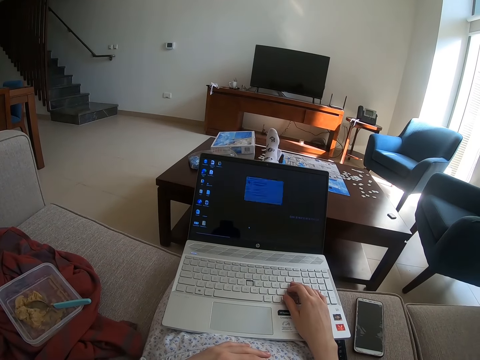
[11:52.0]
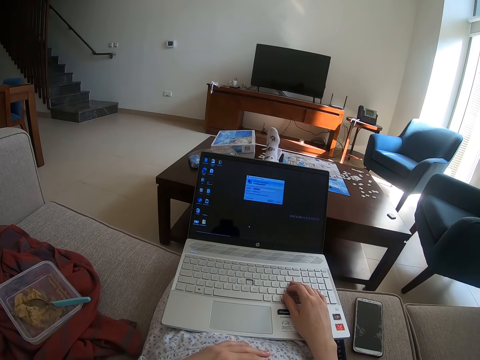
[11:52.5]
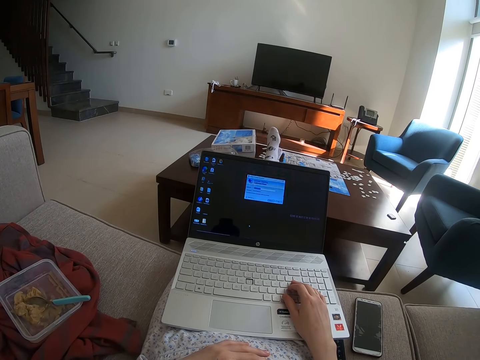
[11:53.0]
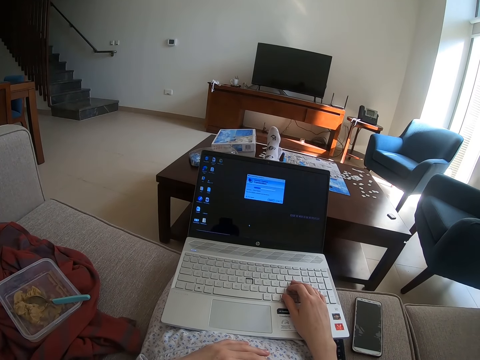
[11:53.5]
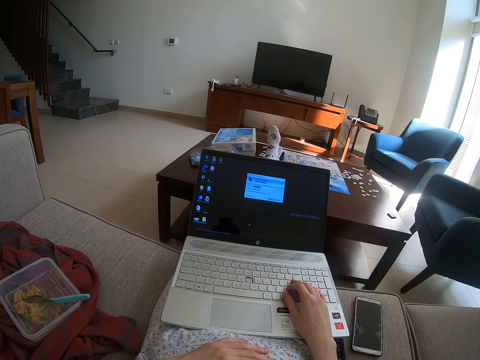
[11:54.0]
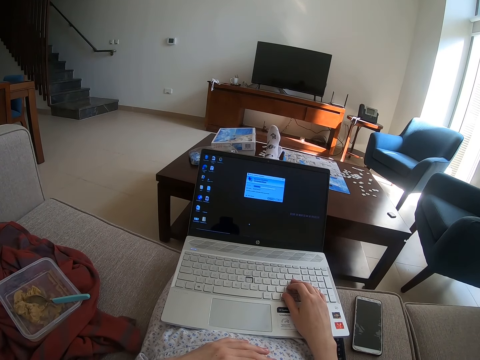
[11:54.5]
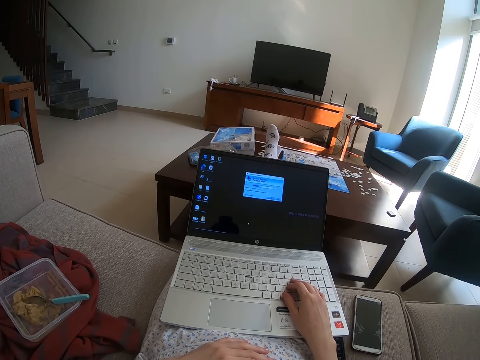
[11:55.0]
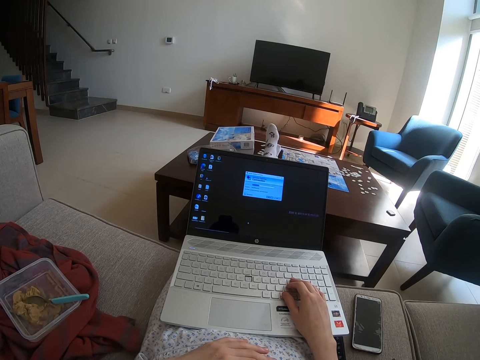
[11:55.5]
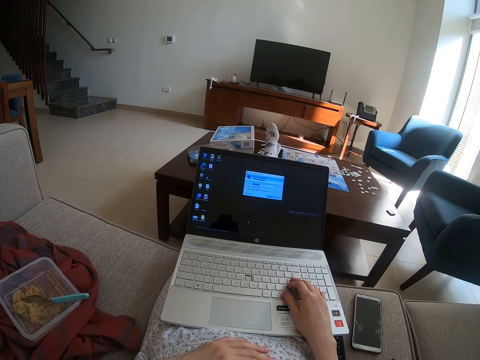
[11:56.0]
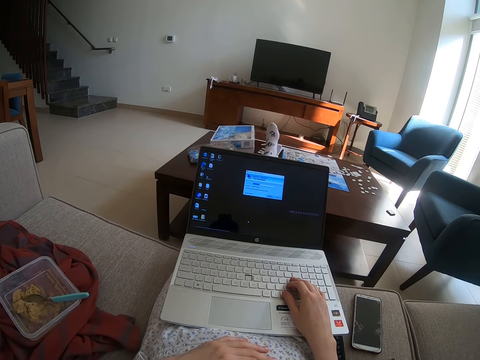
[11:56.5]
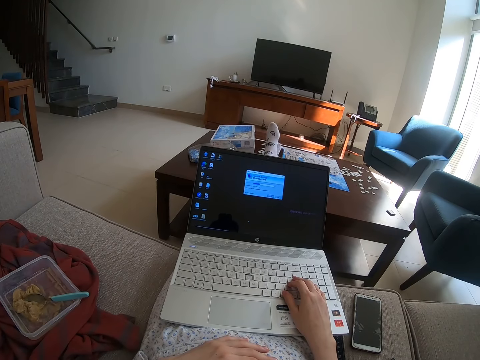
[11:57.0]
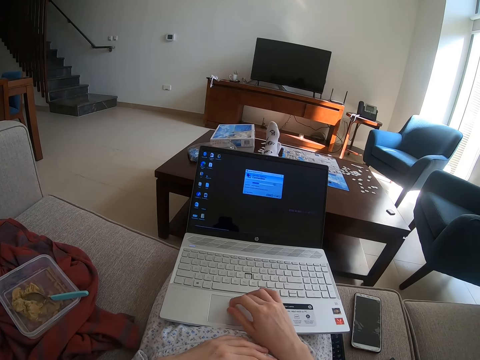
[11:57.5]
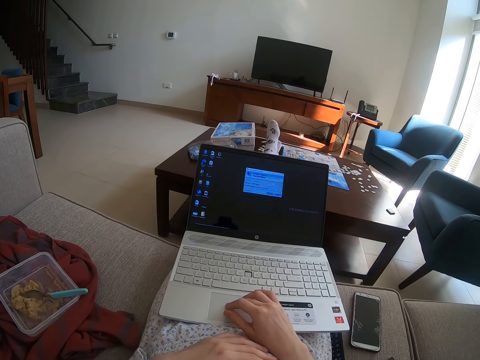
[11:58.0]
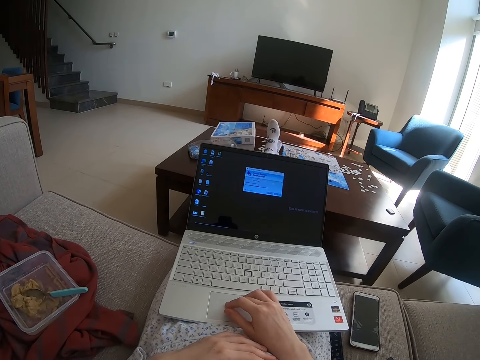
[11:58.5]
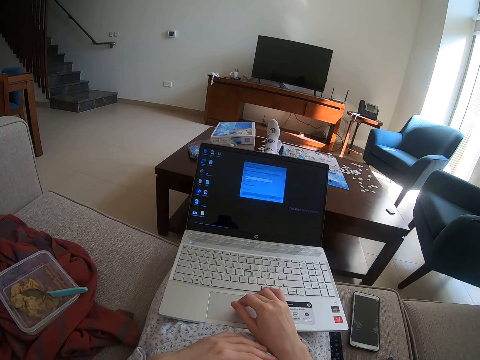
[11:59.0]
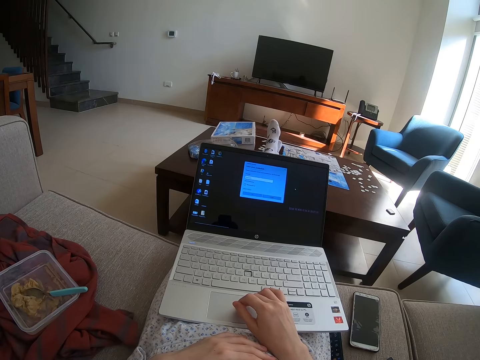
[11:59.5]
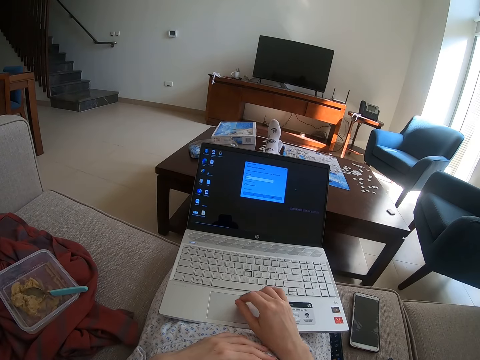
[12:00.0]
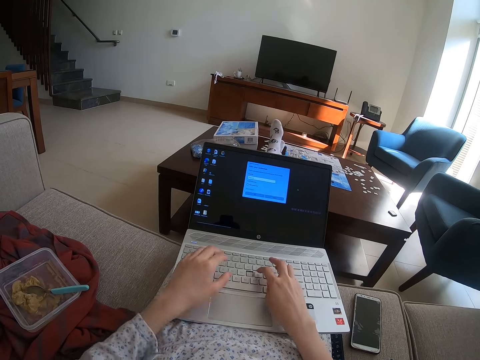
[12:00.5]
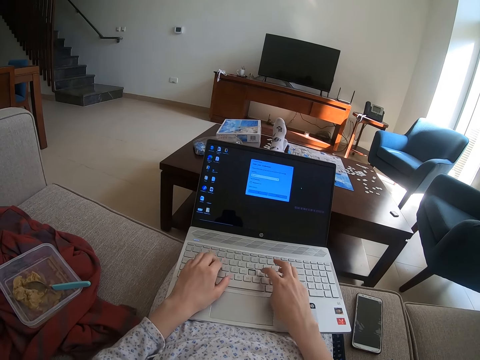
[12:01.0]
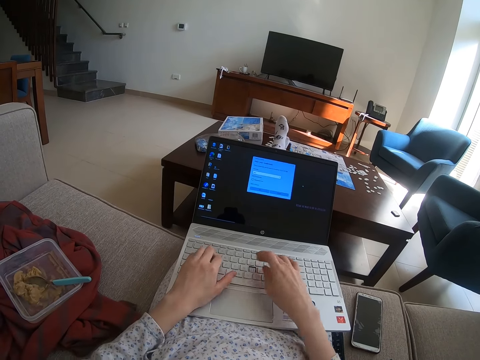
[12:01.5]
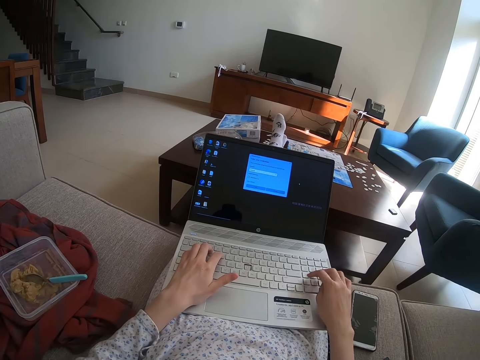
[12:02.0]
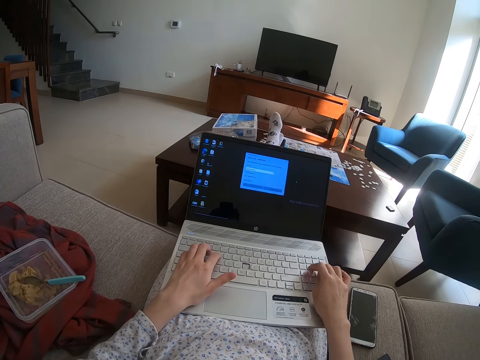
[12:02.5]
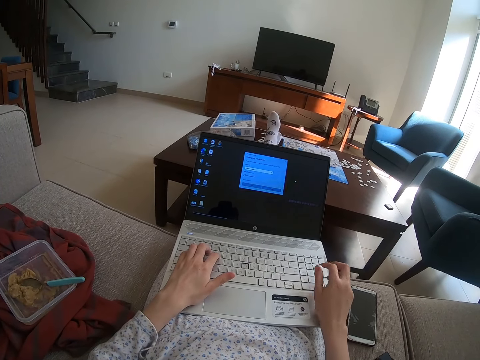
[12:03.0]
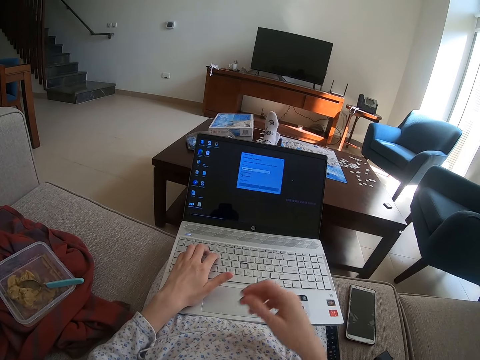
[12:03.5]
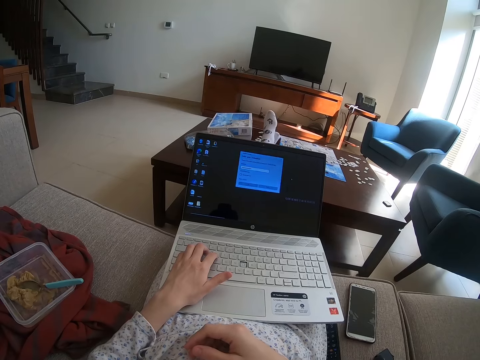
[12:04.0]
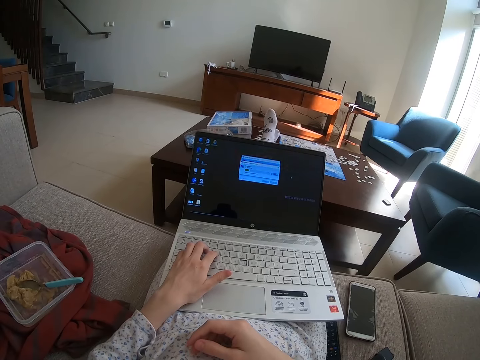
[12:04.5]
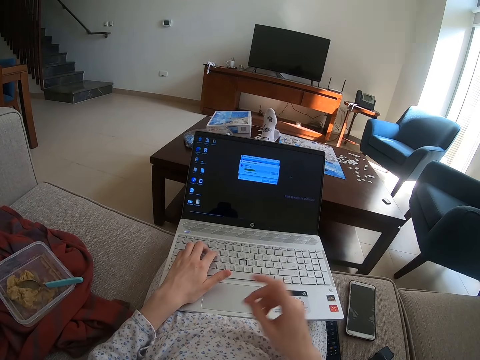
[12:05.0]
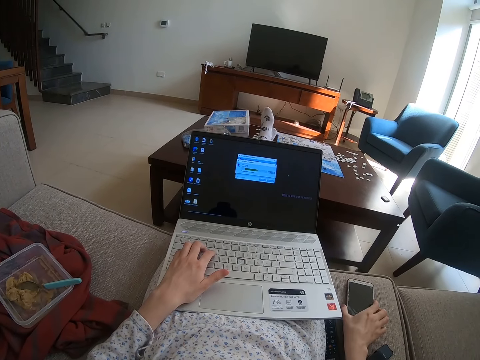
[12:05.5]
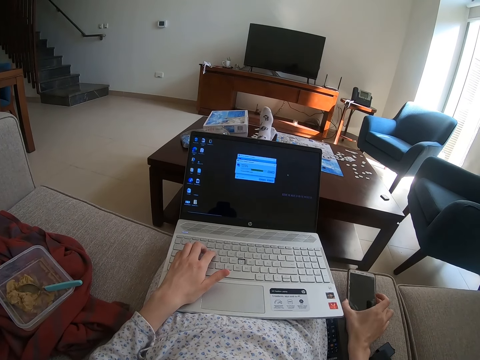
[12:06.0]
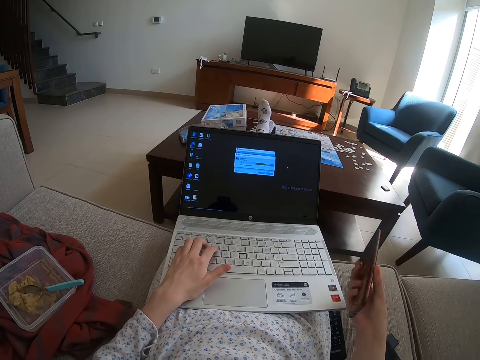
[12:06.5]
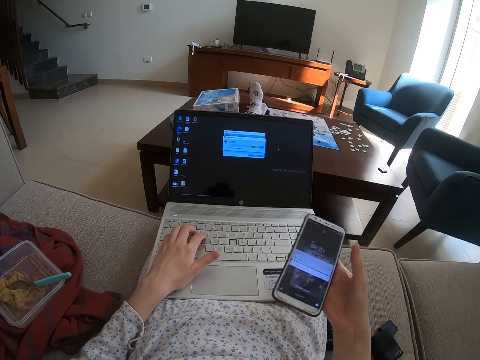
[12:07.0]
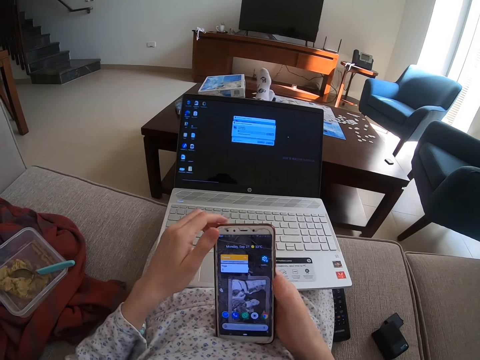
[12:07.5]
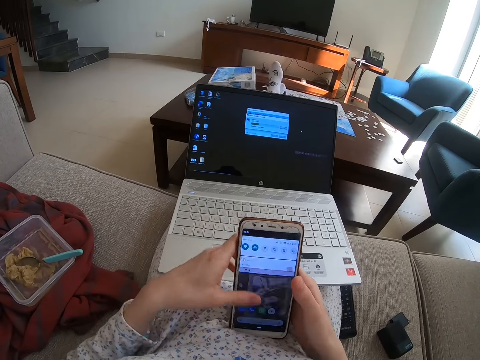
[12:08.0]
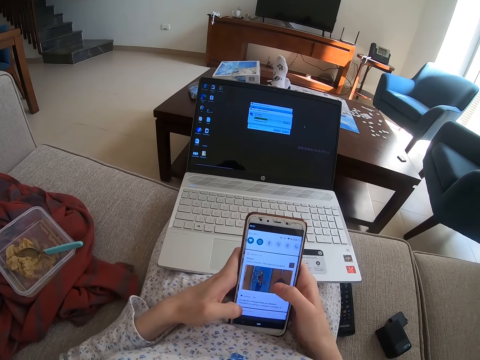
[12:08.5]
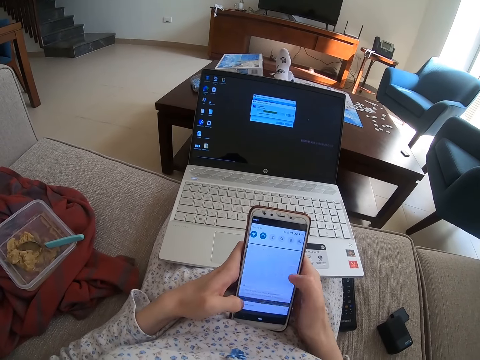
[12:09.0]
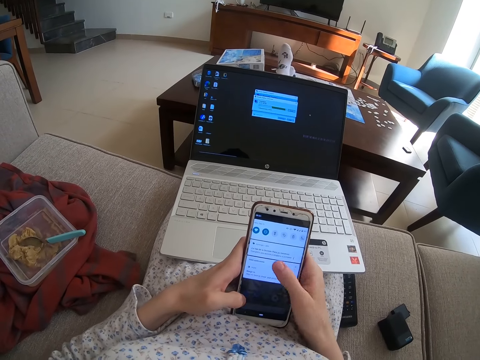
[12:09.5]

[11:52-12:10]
The camera wearer touches her cloth. She picks up the phone. She operates the phone.

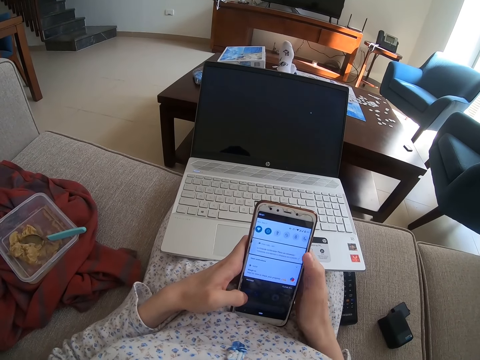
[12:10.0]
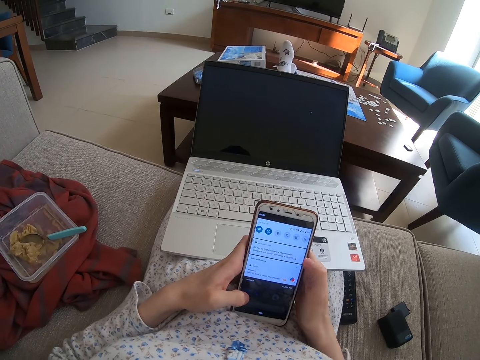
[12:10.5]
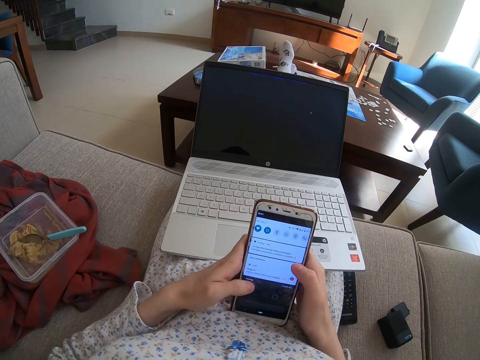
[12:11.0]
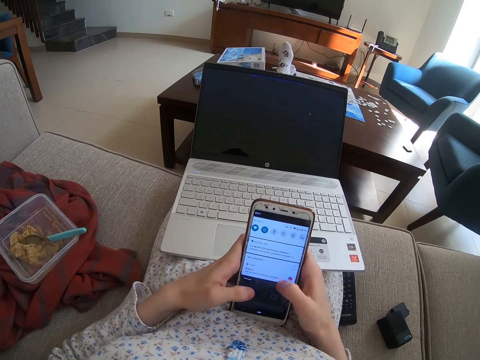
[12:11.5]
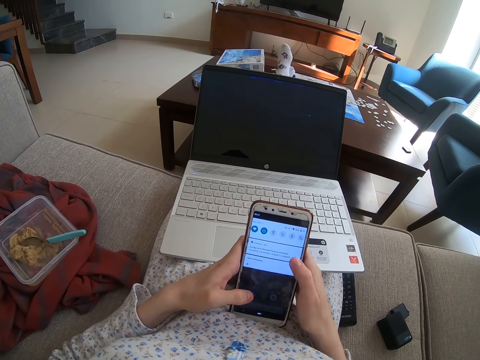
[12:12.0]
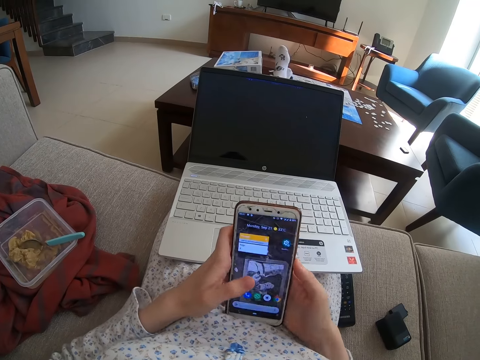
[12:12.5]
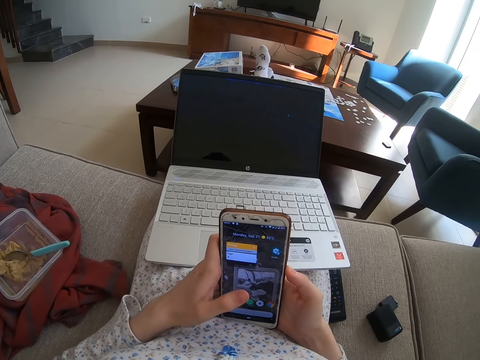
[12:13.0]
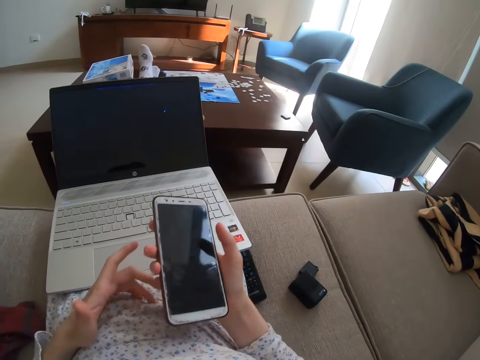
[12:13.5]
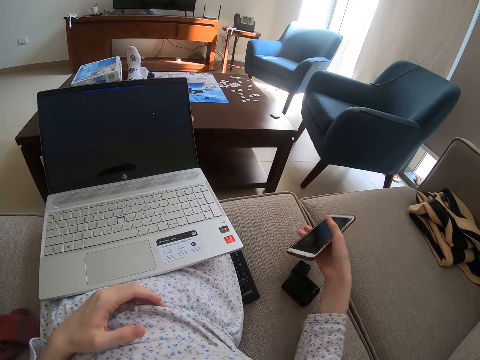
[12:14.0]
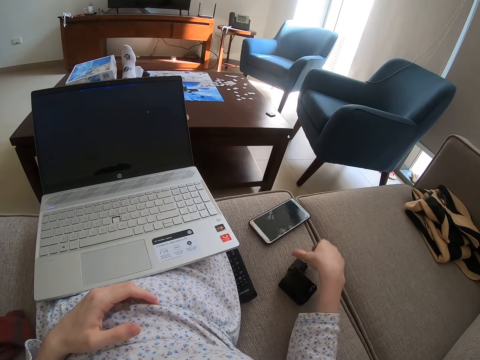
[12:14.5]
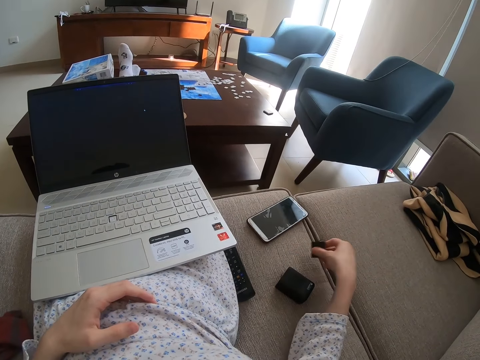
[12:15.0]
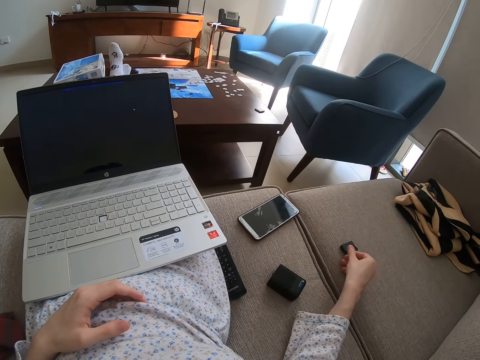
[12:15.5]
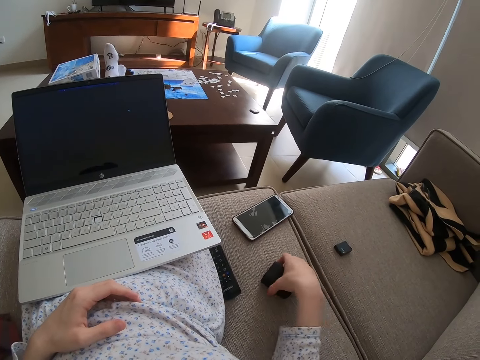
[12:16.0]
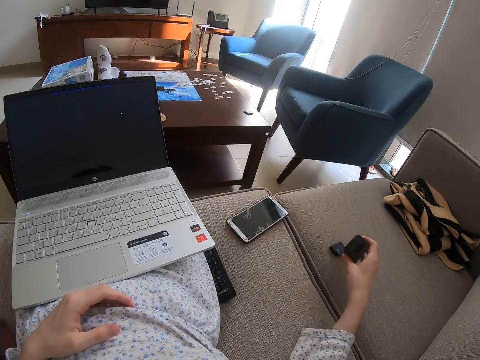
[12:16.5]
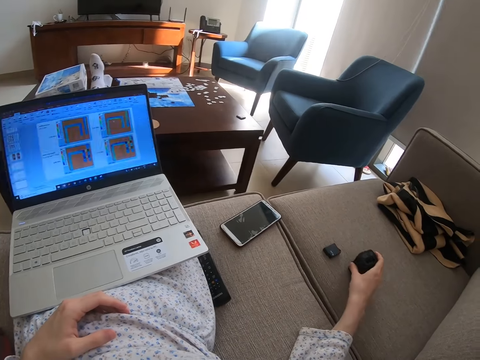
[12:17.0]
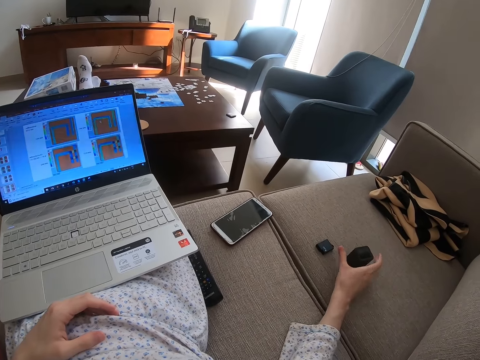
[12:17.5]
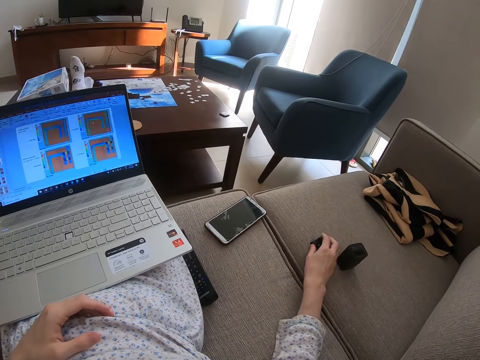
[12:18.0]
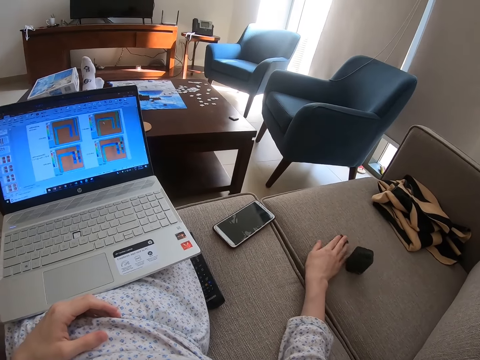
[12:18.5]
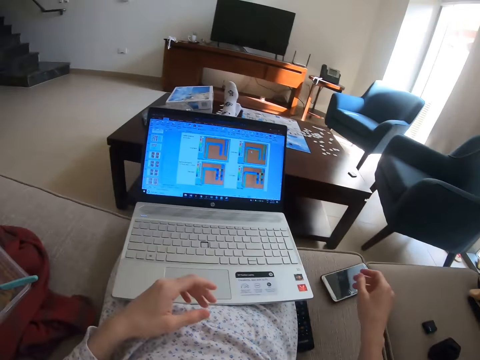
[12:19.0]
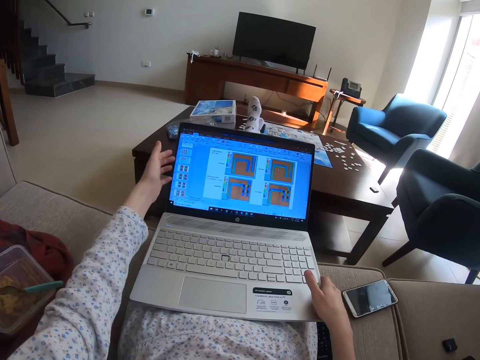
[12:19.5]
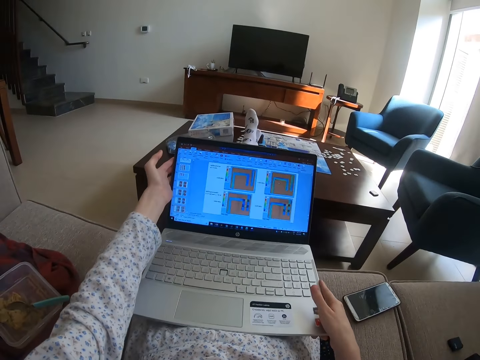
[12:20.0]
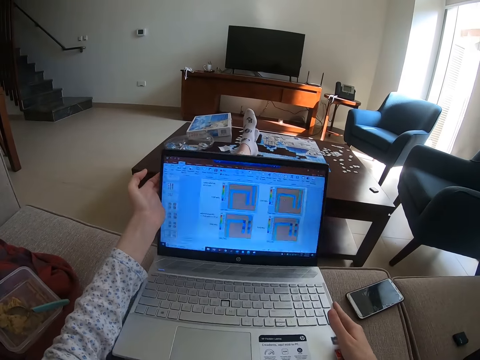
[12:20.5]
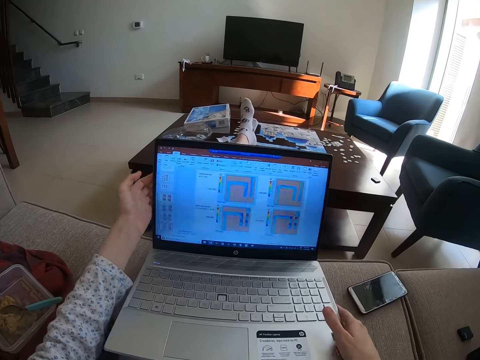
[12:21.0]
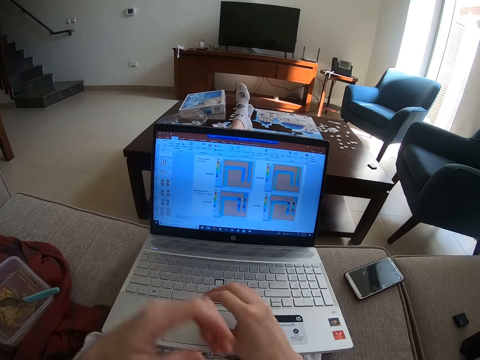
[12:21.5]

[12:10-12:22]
The camera wearer puts the phone on the couch. They move something. They move the laptop.
